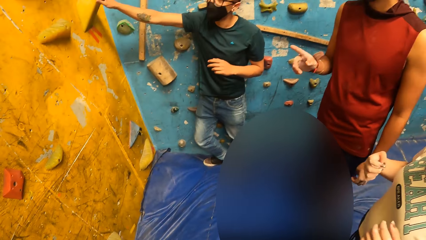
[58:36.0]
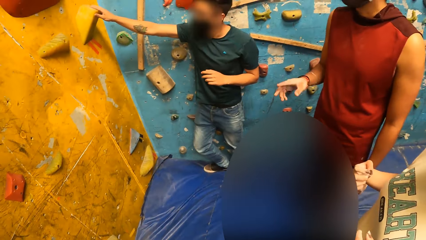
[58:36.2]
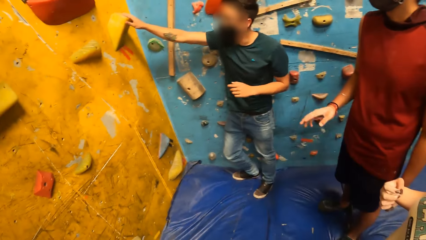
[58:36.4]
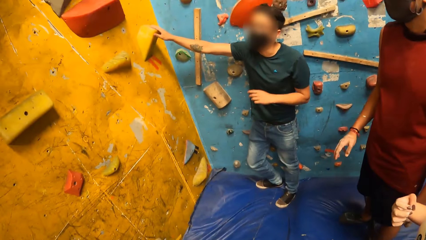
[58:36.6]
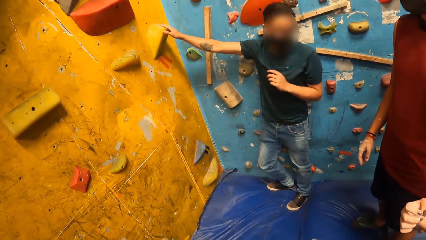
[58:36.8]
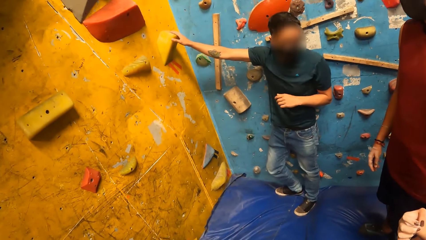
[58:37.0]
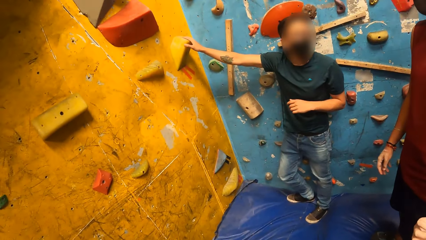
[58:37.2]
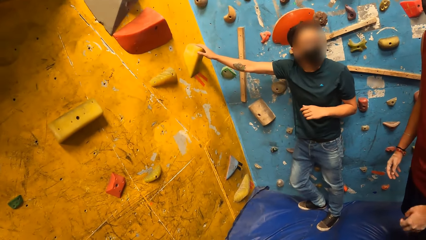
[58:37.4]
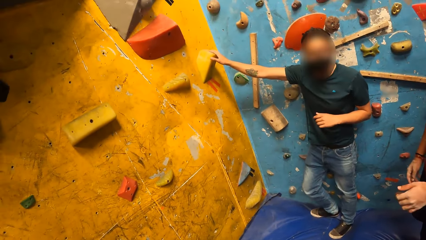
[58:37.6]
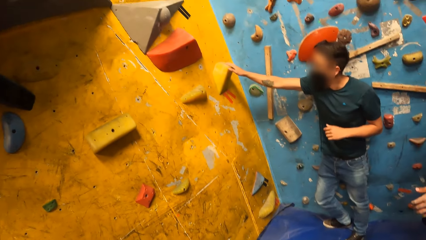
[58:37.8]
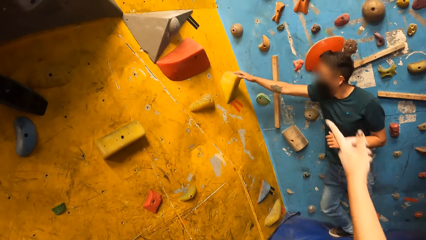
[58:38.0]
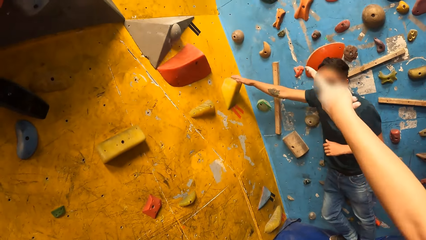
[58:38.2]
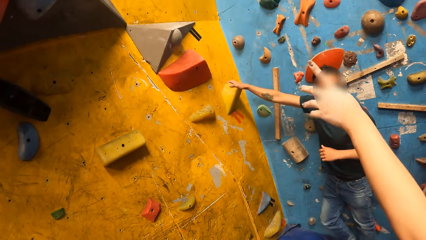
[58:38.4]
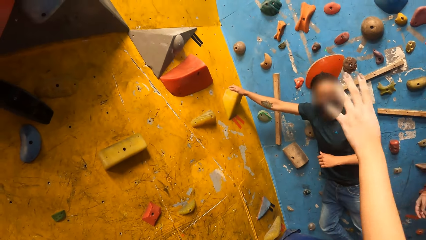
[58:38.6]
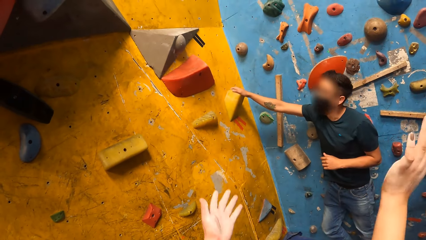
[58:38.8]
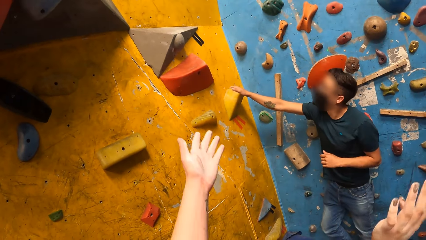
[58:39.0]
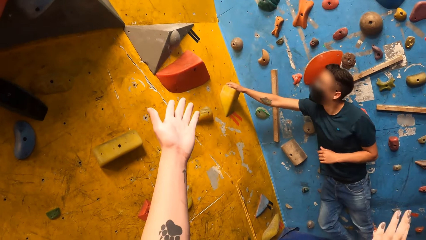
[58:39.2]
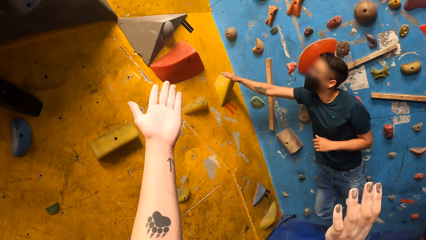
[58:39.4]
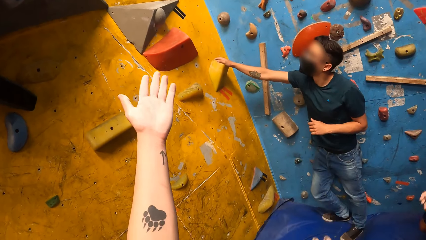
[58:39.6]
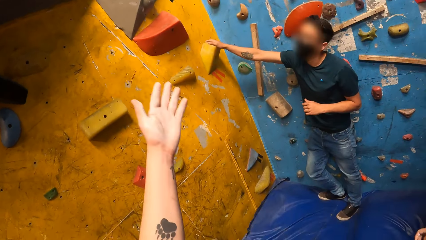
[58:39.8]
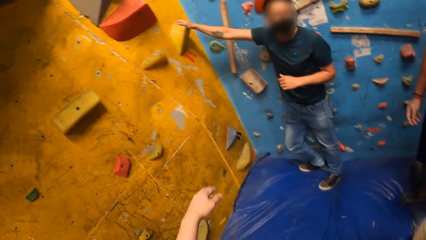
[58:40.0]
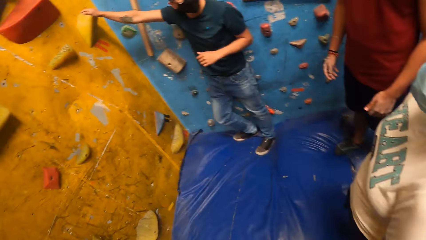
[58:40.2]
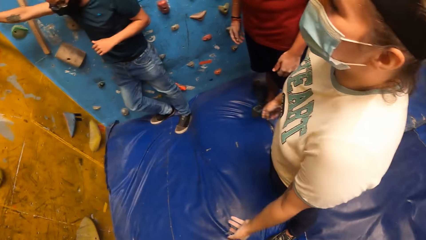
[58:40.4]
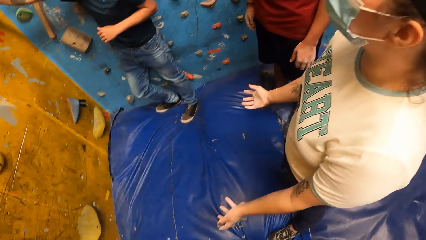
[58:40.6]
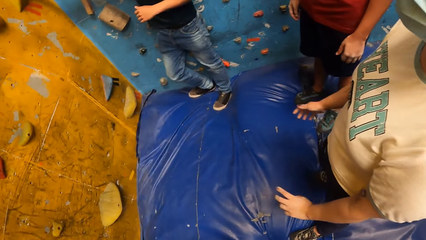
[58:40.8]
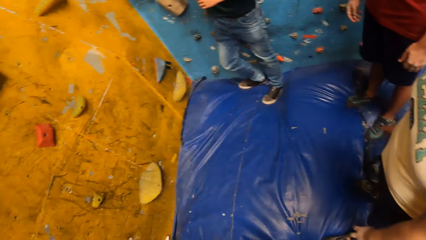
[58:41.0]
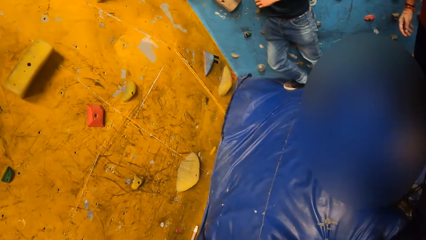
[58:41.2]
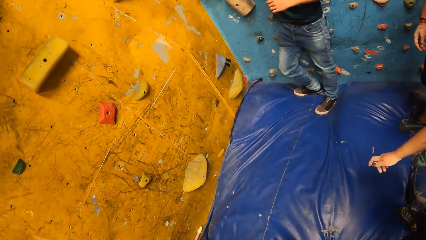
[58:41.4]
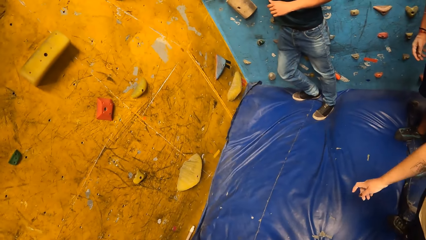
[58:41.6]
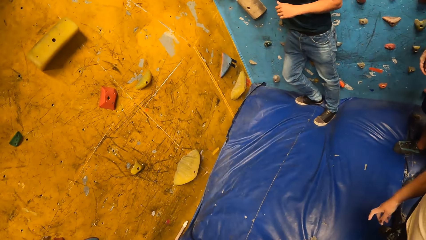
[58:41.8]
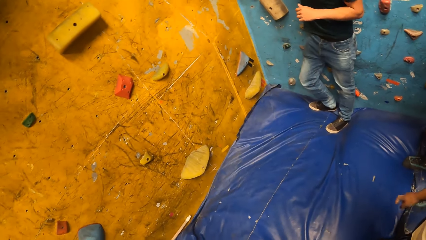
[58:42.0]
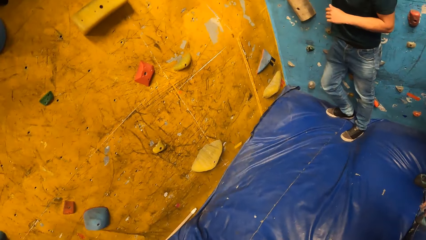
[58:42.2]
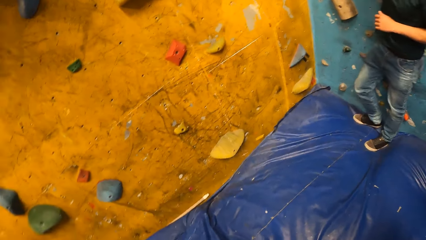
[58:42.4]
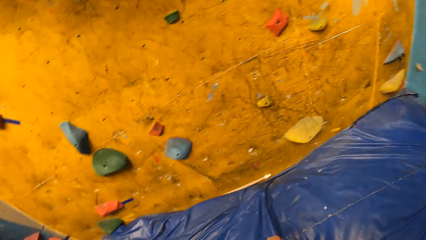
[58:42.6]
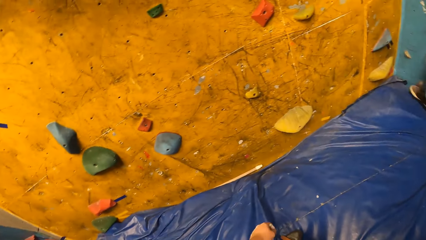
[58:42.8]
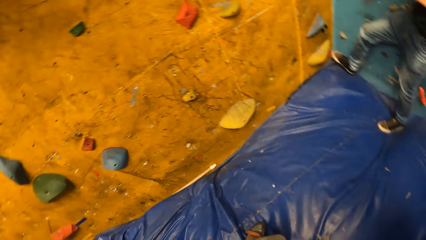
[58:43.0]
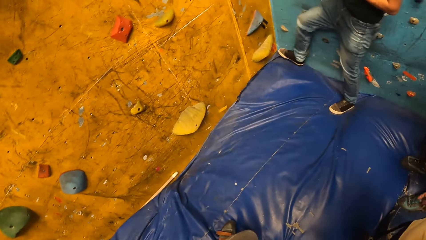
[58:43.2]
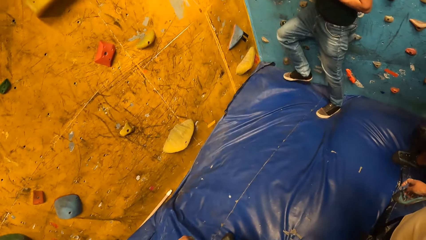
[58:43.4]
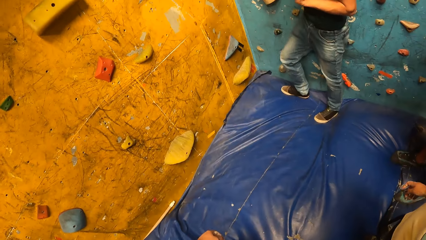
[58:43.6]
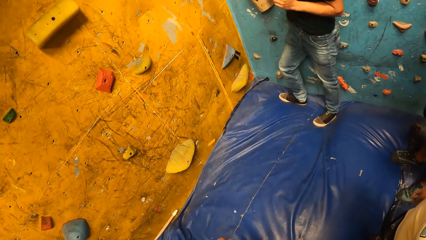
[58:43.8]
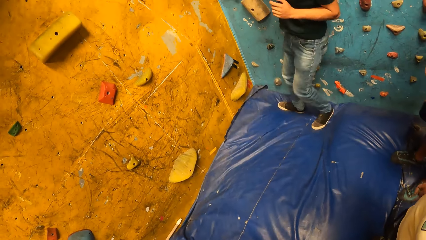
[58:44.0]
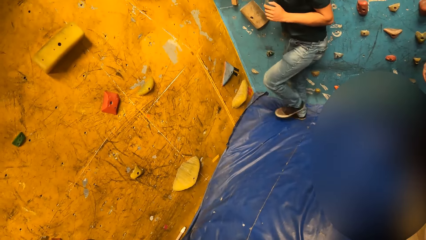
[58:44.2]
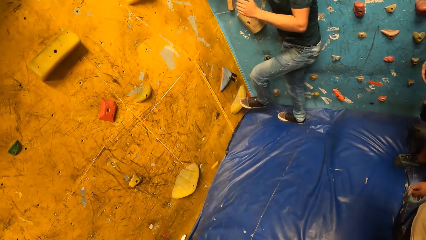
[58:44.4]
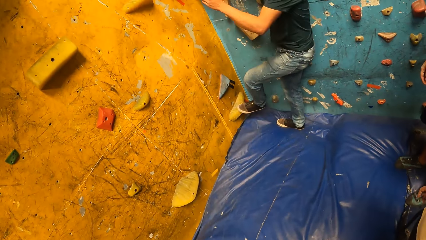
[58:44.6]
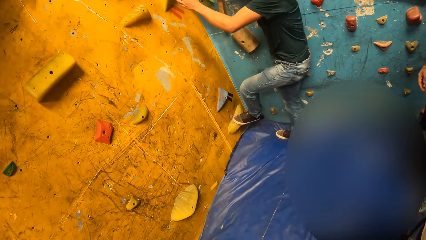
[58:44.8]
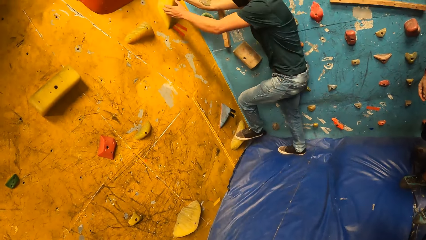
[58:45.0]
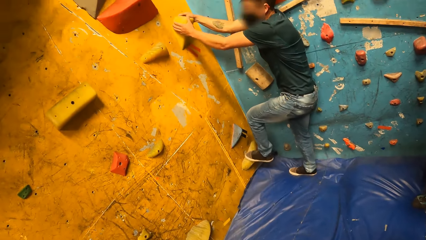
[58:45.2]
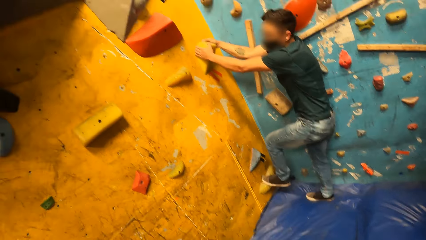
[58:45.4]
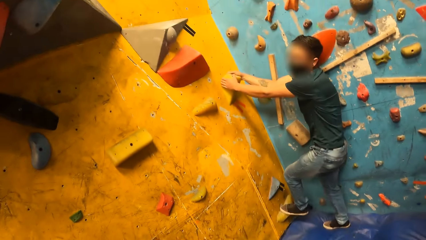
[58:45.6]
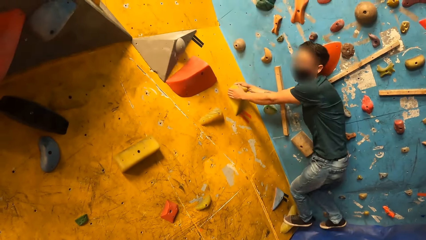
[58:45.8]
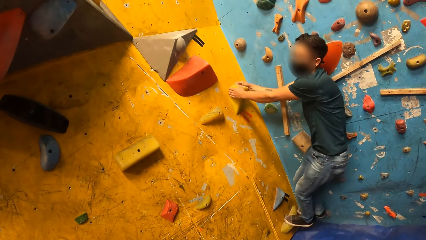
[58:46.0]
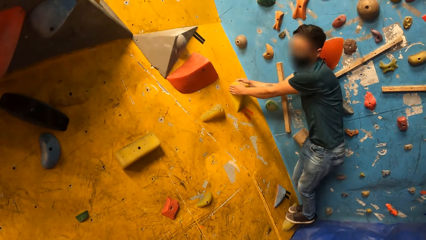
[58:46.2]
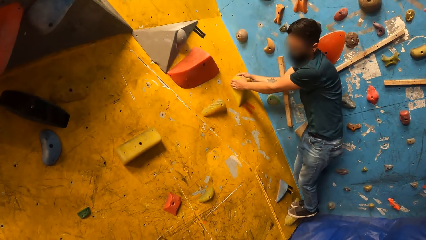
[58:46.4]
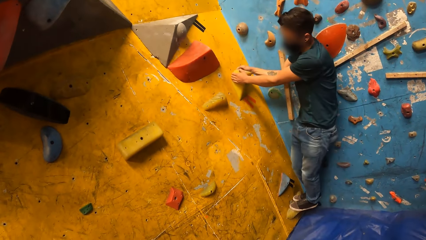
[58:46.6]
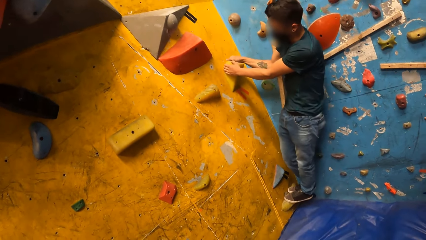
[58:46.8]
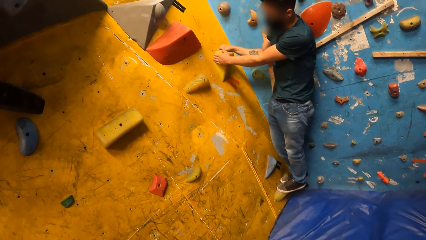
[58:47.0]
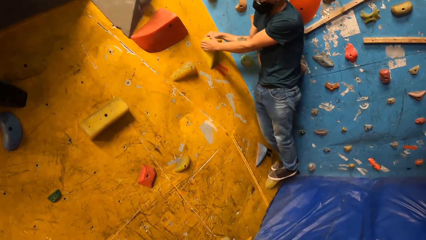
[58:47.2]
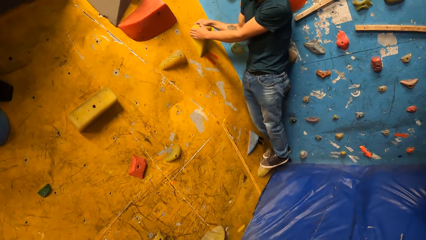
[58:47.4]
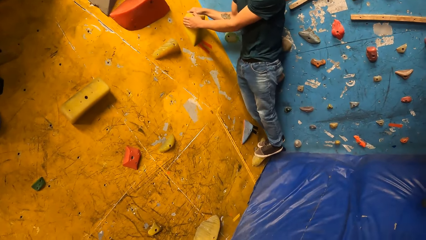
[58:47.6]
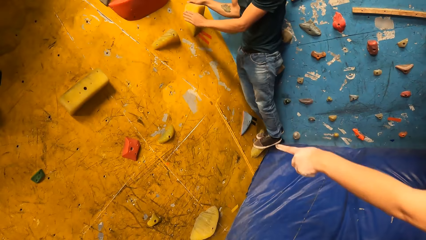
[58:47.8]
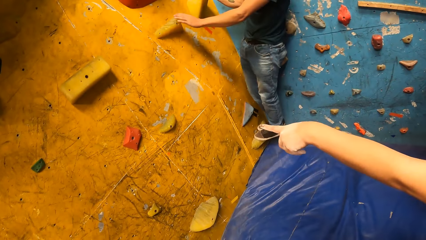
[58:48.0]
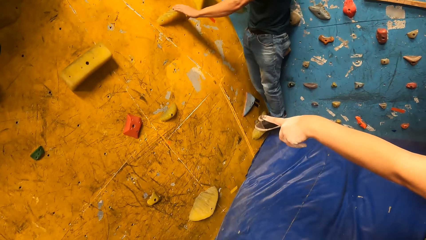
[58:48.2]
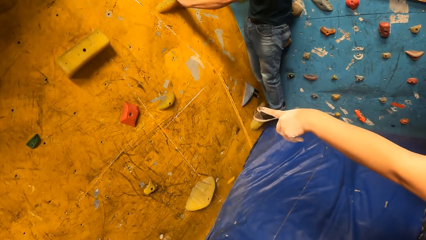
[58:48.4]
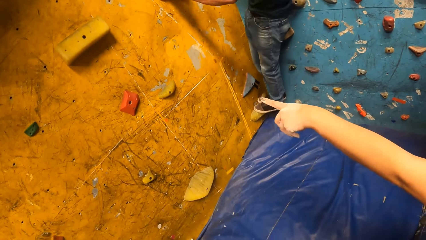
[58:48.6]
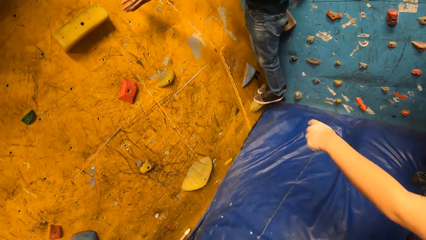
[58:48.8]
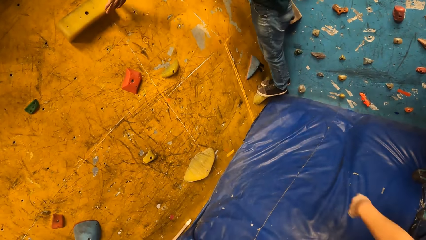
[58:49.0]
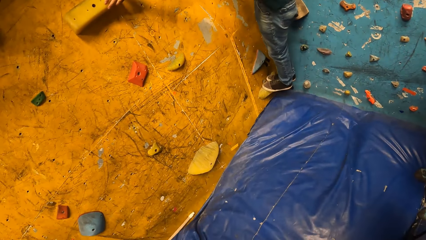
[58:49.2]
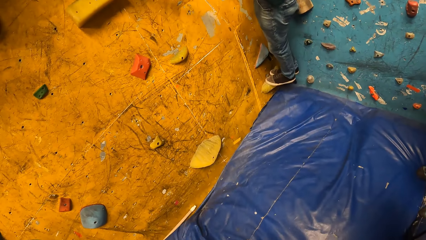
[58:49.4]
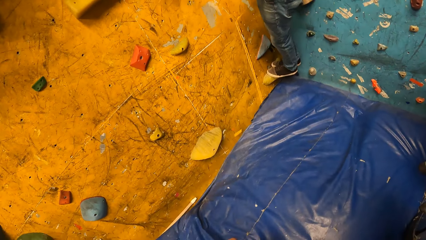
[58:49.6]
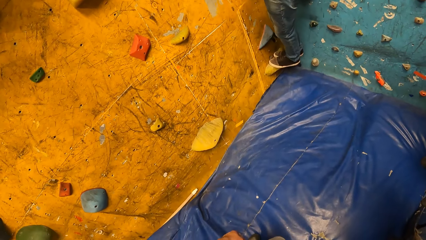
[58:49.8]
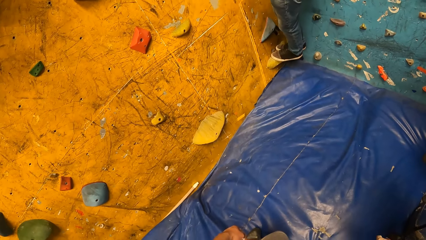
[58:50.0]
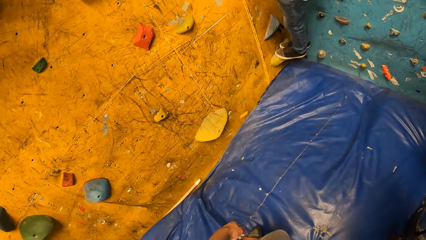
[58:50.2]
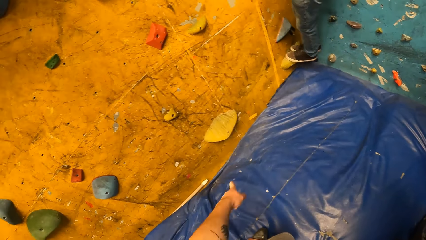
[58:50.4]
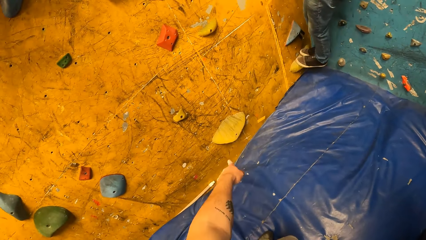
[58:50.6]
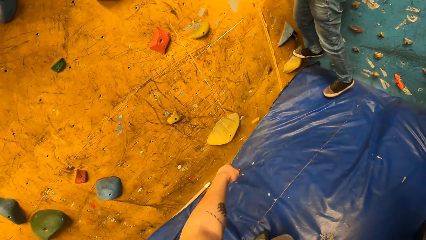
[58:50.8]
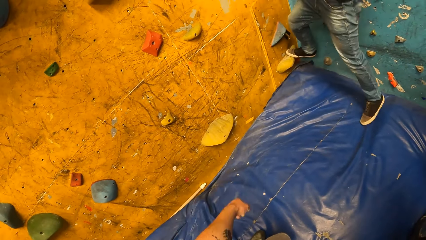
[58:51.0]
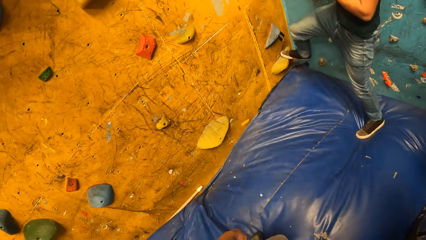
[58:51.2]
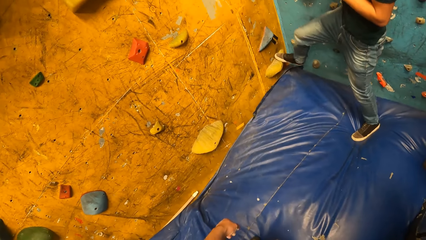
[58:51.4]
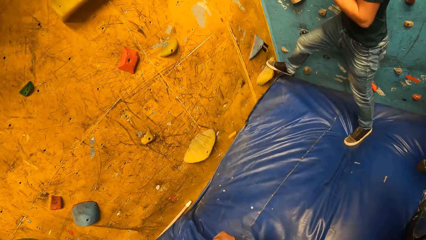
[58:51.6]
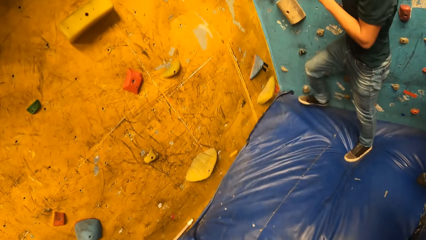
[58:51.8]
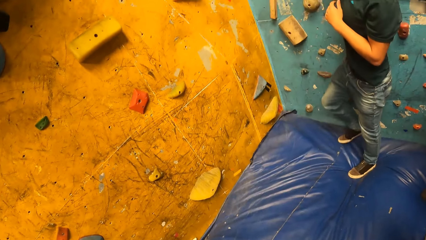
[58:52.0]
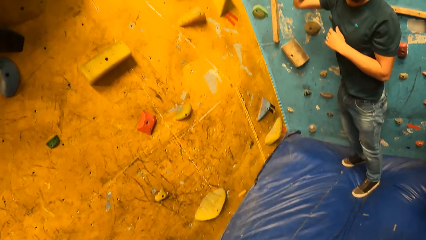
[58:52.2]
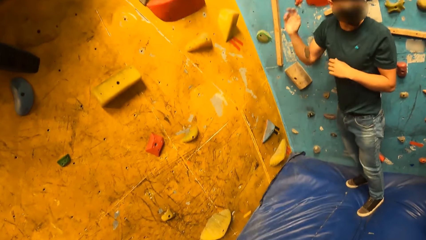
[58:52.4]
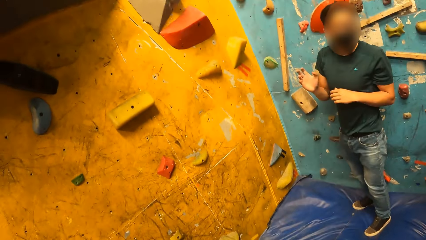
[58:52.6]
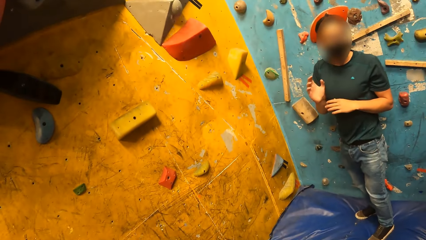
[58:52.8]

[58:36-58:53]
A man points at the climb wall. Another man converses in the climb wall room. A woman points up the climb wall. The camera wearer points up on the climb wall using the hand, and puts the hand down. A third man climbs the indoor rock. A lady points on the wall. The camera wearer looks down, and points on the wall. A fourth man steps from the wall.
